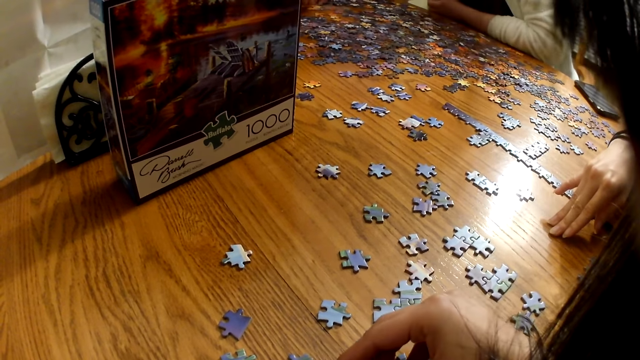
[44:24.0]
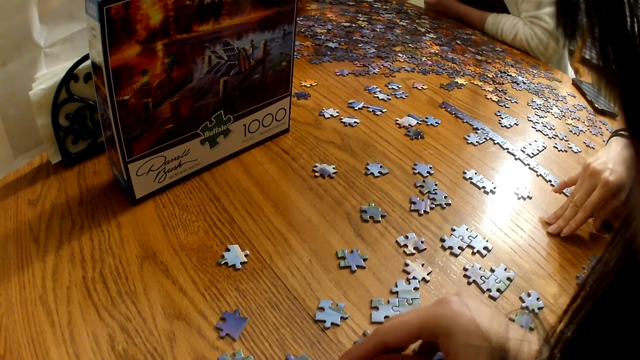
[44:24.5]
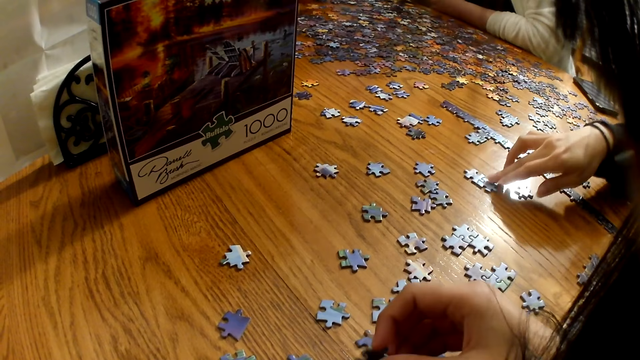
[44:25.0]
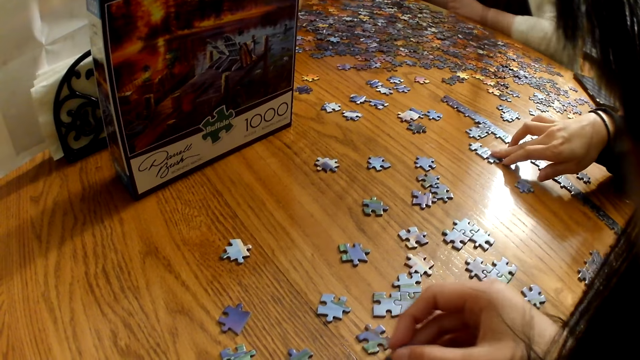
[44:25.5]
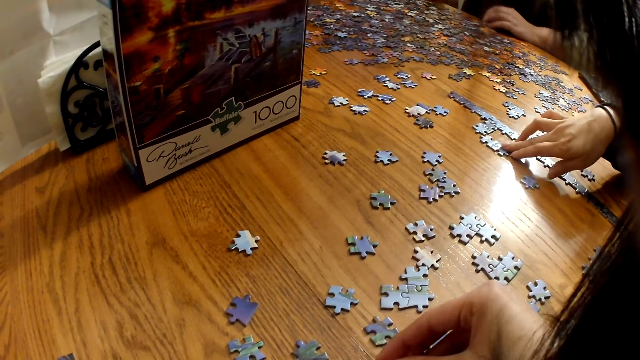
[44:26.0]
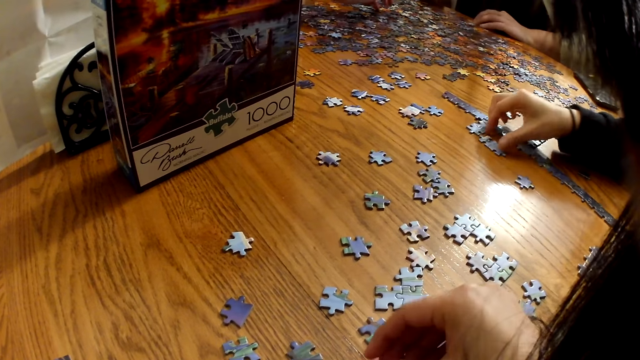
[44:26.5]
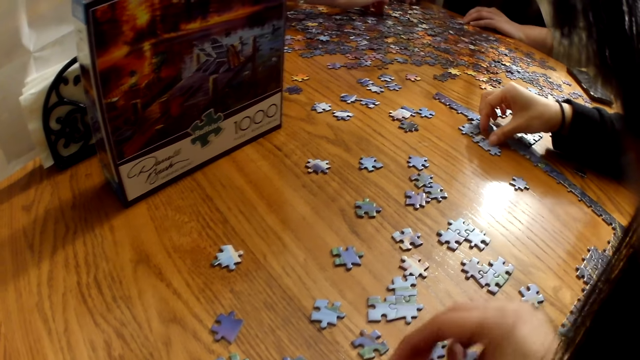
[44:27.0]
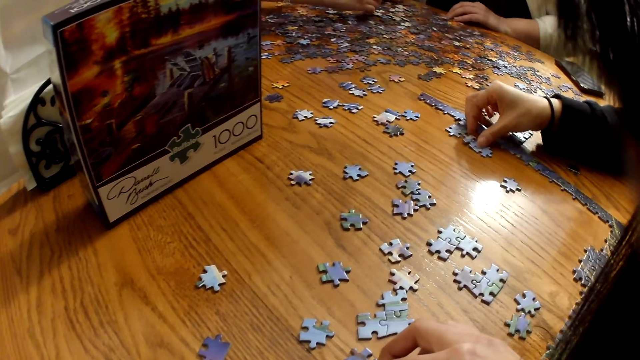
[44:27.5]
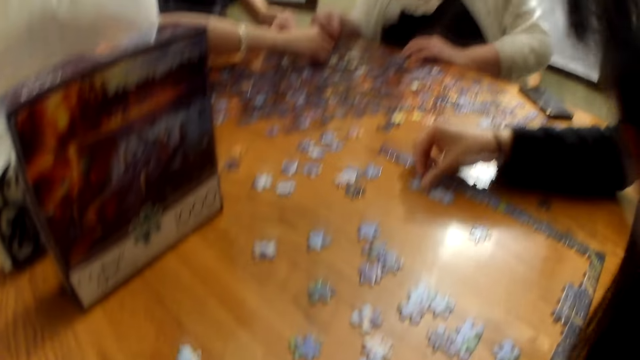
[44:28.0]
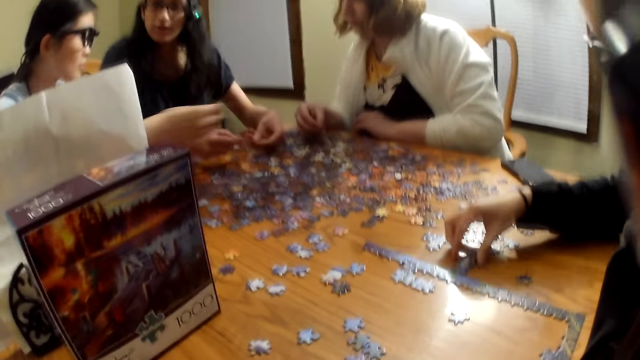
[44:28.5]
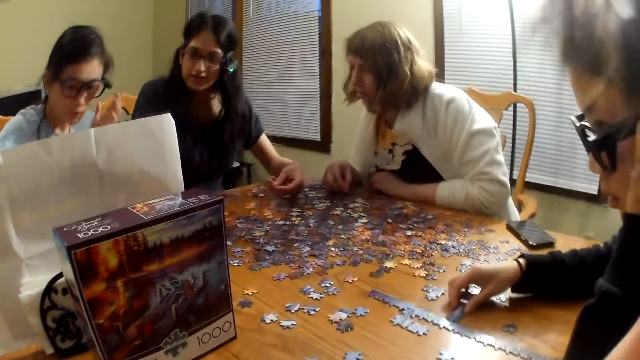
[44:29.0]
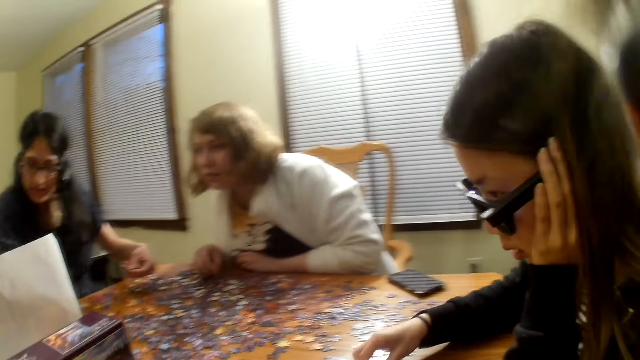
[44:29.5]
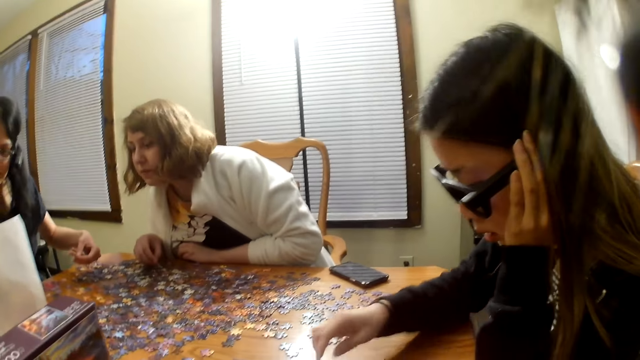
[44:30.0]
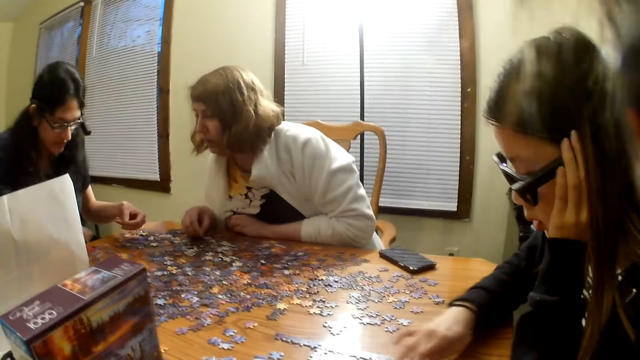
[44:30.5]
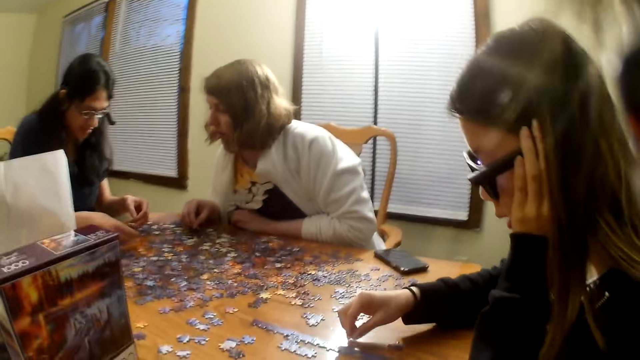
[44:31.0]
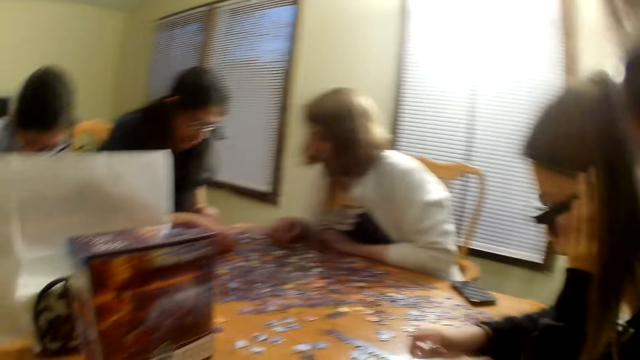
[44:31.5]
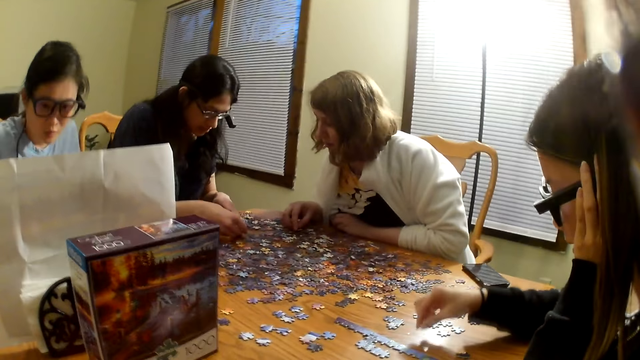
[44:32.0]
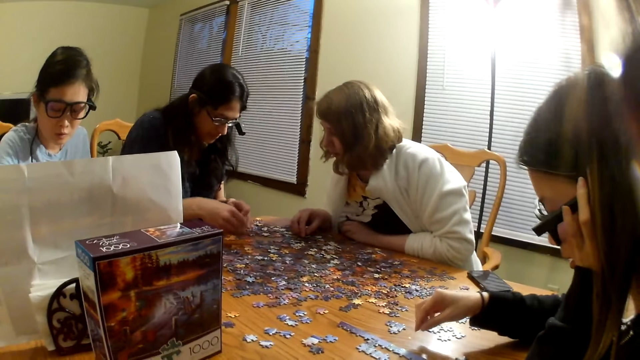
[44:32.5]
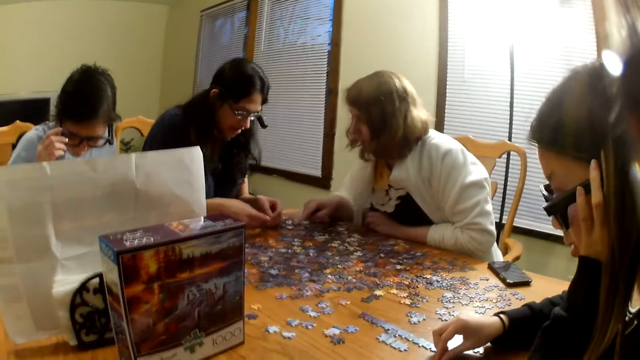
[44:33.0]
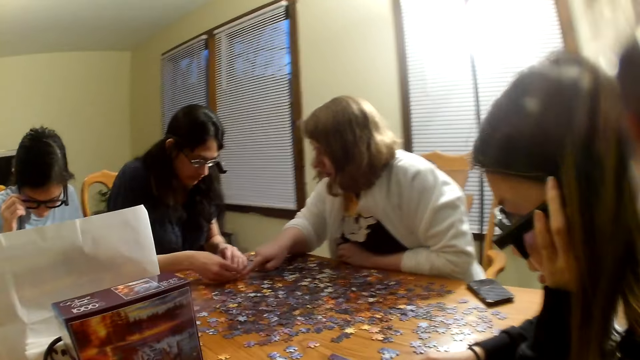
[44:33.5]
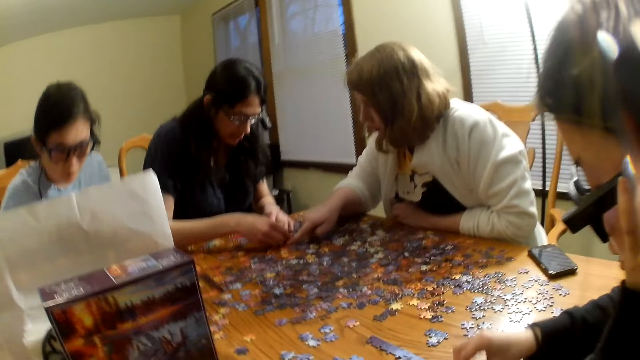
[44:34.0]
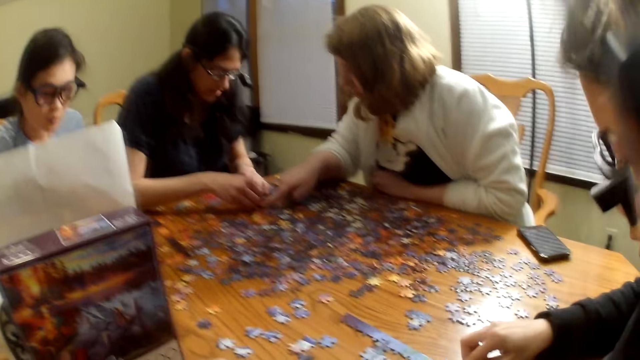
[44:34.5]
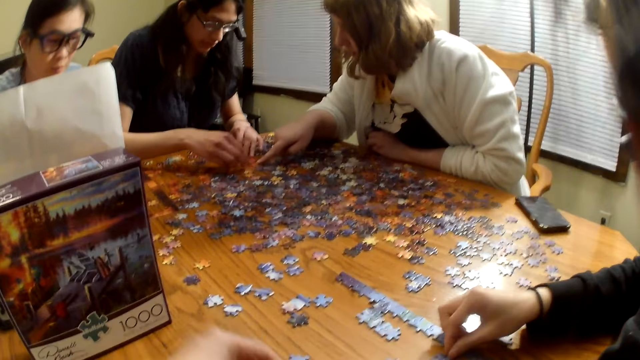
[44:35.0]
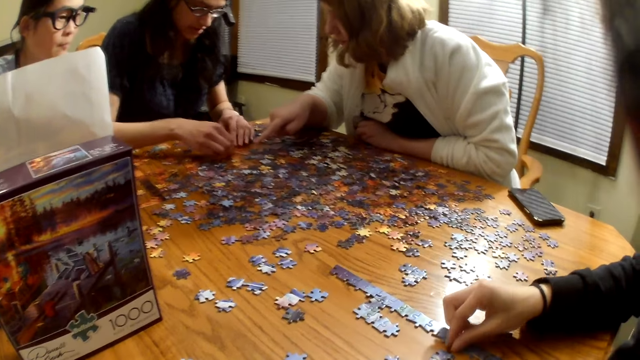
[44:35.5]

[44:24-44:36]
A woman moves the piece on the table. Another woman picks a piece from the table. A third woman speaks and points at a piece on the table.

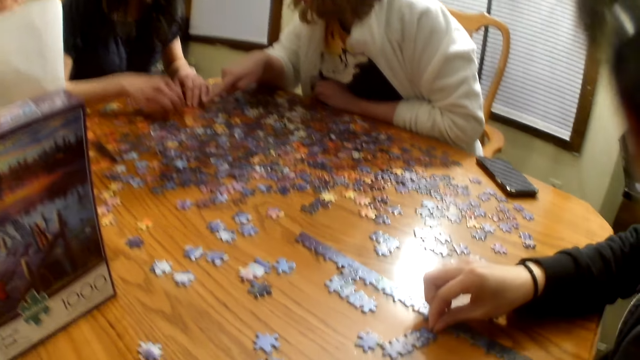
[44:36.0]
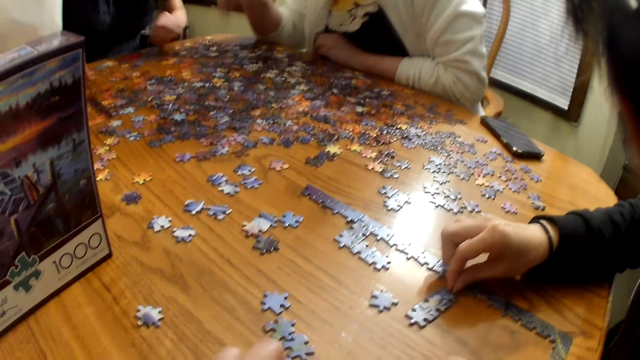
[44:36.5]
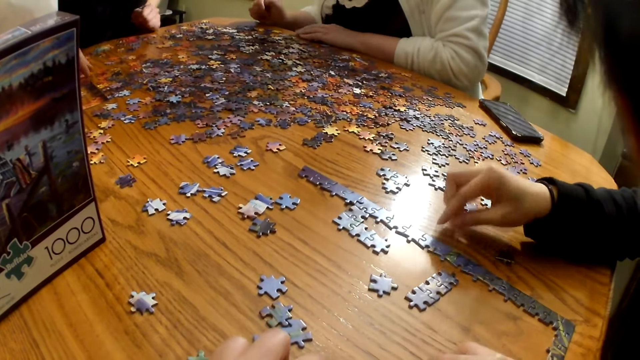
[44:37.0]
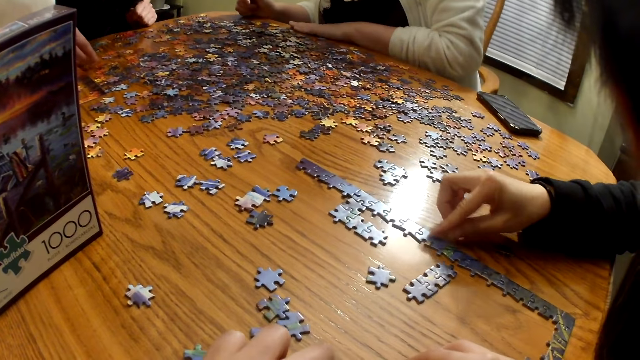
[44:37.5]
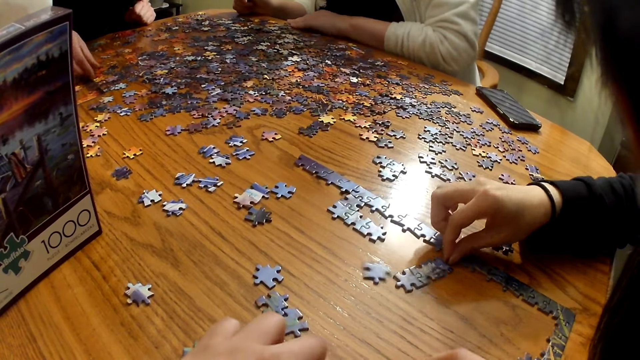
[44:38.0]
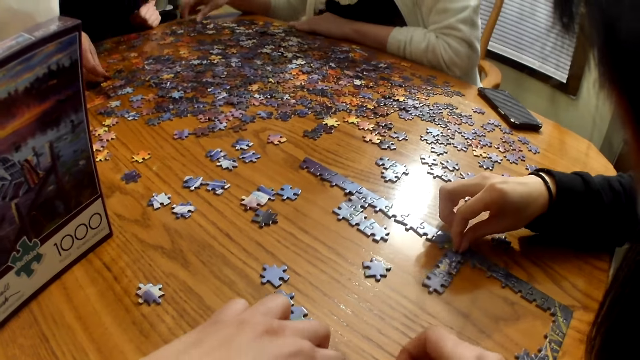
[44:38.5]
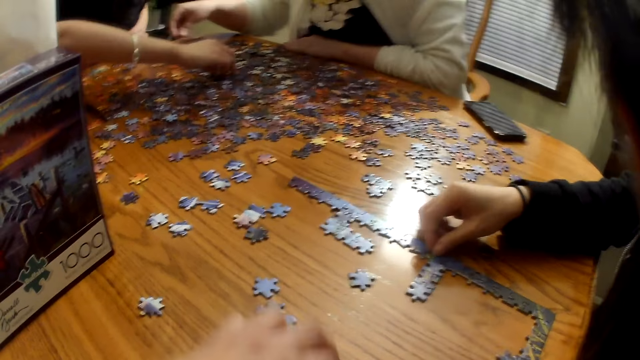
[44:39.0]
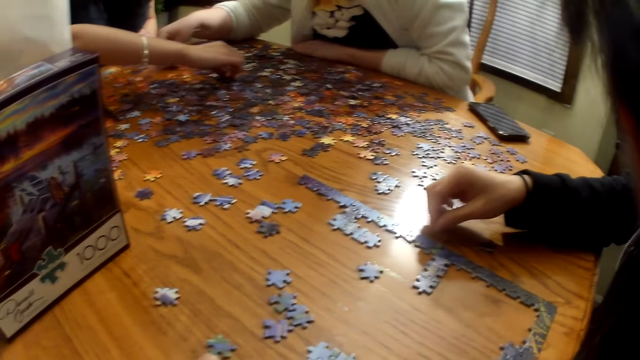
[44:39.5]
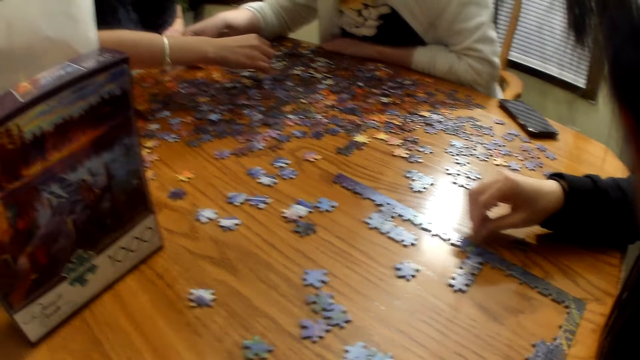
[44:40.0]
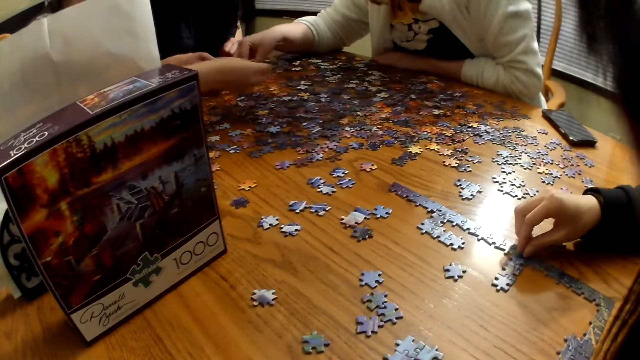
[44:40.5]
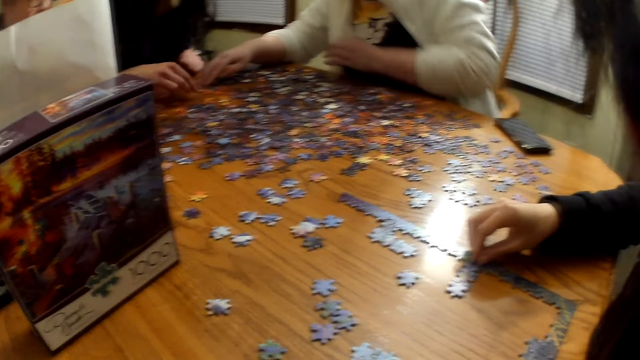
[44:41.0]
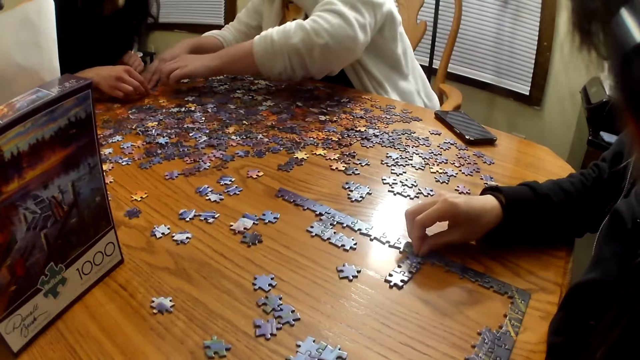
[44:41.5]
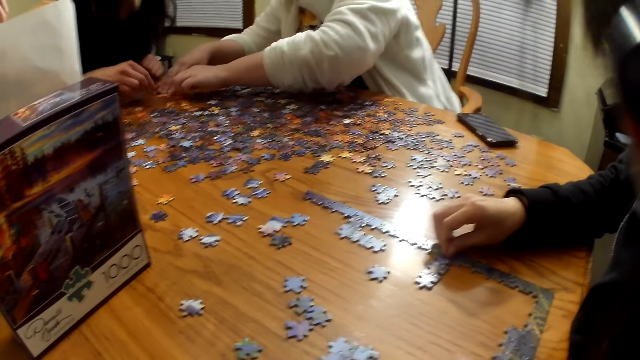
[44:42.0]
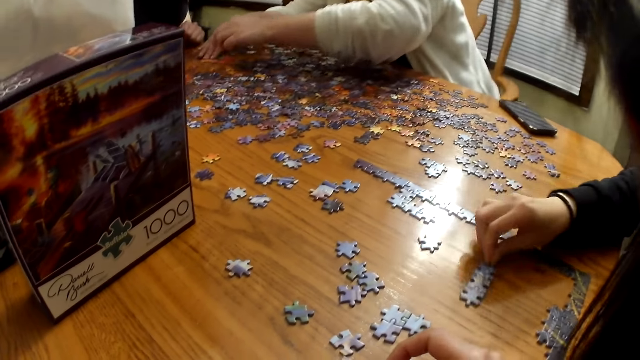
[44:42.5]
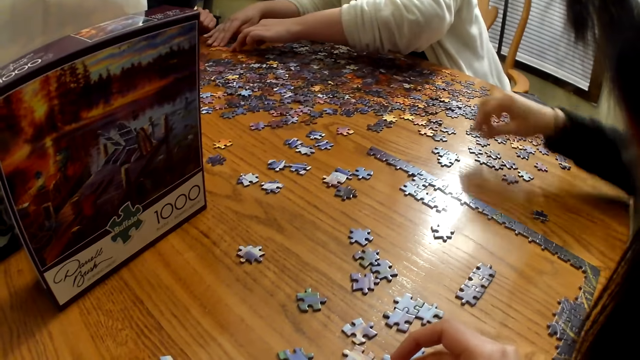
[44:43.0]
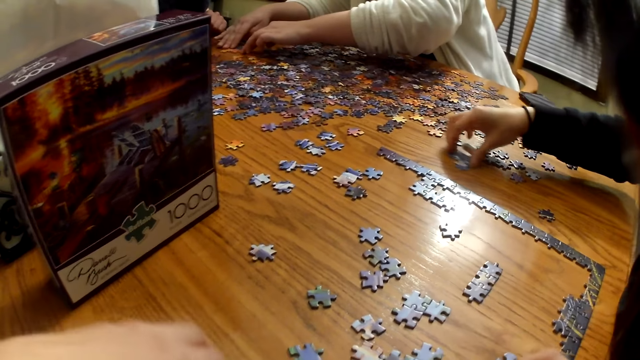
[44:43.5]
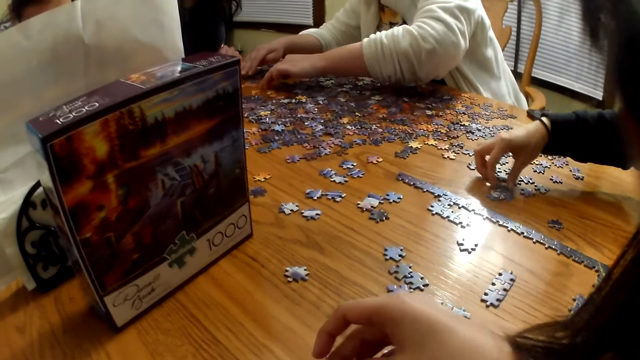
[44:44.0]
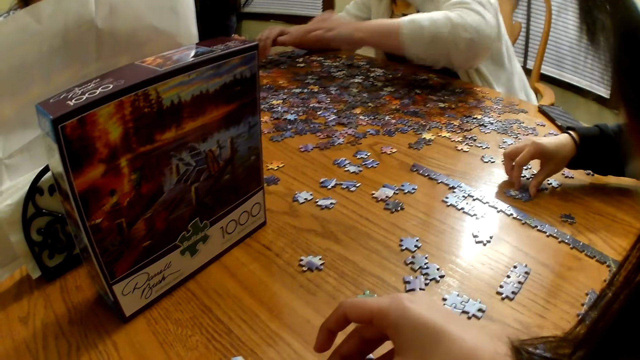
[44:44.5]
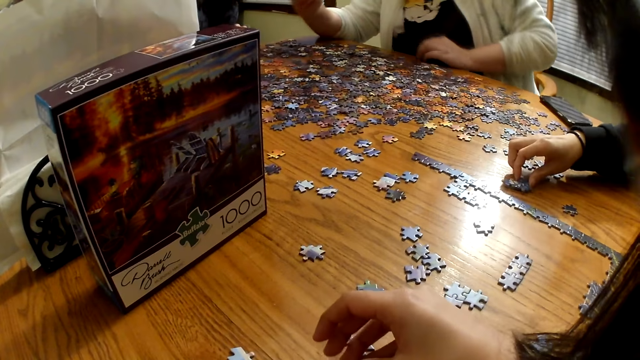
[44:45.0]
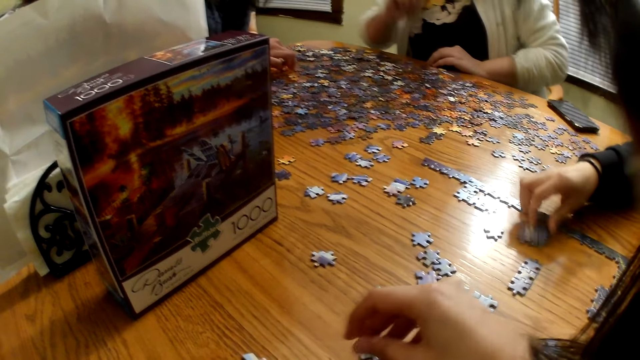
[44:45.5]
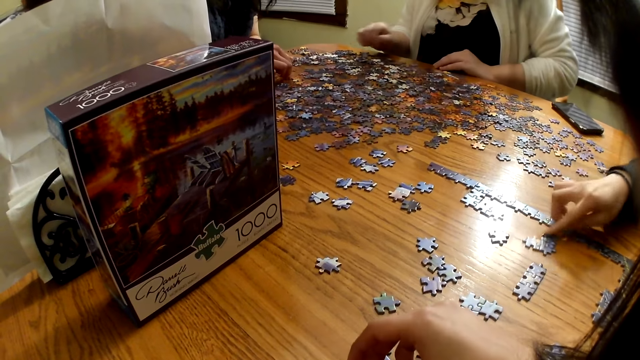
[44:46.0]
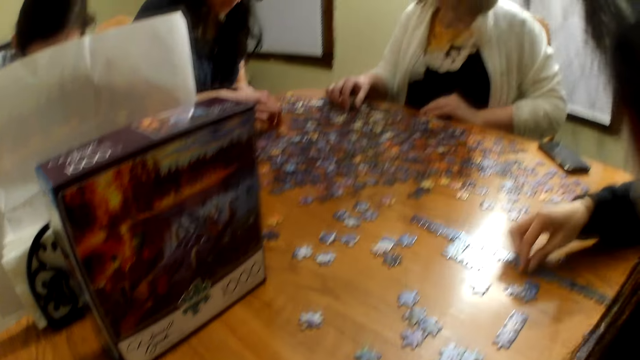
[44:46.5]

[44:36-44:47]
A woman moves the piece on the table and joins the piece on the table. Another woman moves the piece on the table. A third woman picks a piece from the table. The first woman moves a piece on the table.
